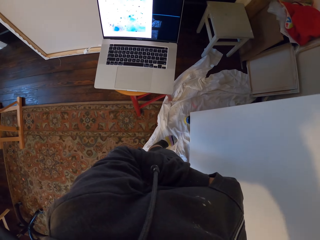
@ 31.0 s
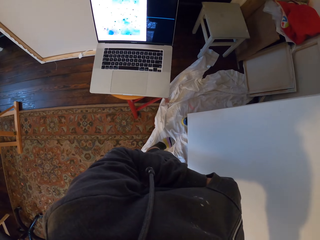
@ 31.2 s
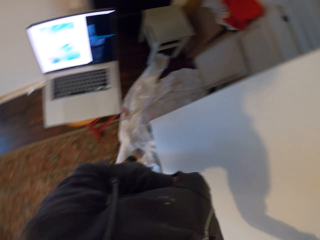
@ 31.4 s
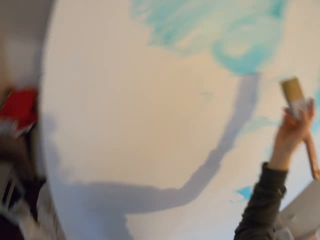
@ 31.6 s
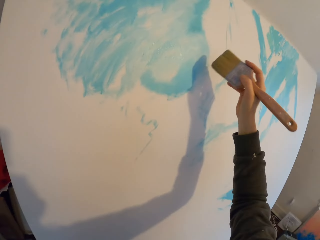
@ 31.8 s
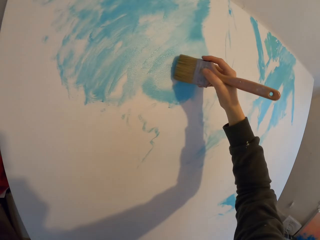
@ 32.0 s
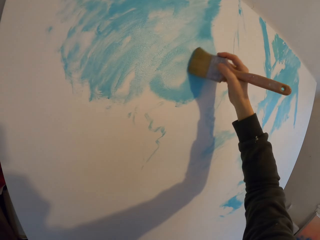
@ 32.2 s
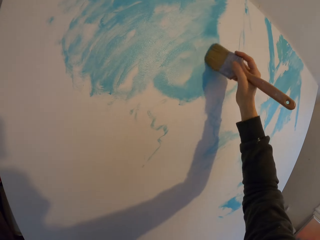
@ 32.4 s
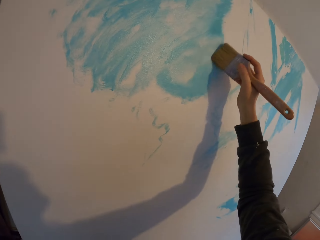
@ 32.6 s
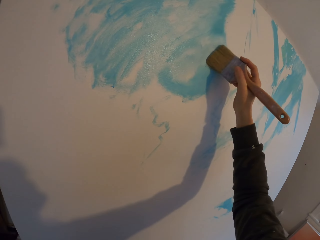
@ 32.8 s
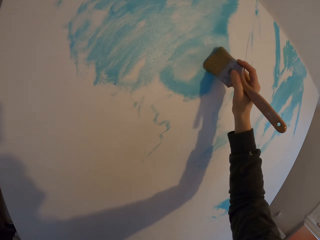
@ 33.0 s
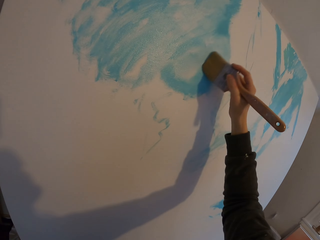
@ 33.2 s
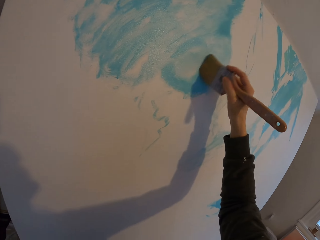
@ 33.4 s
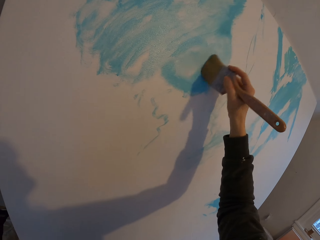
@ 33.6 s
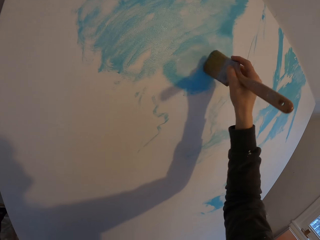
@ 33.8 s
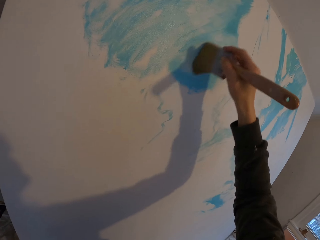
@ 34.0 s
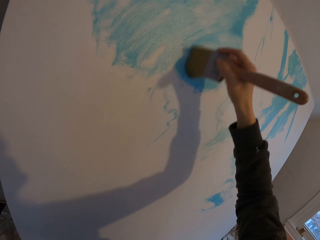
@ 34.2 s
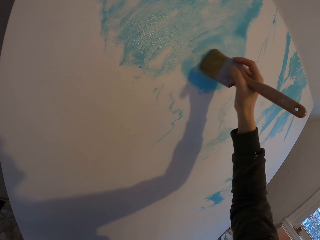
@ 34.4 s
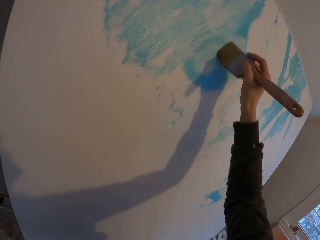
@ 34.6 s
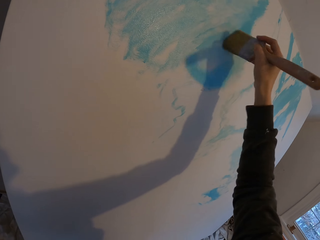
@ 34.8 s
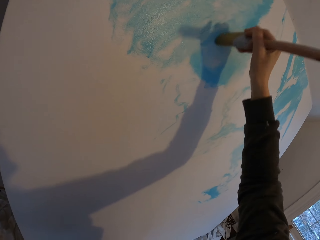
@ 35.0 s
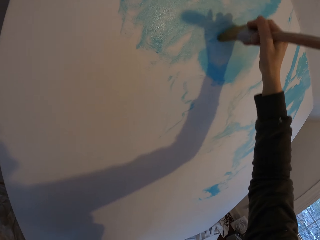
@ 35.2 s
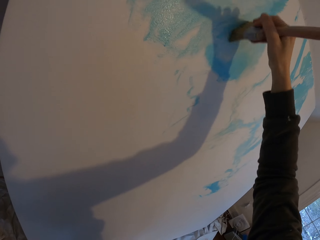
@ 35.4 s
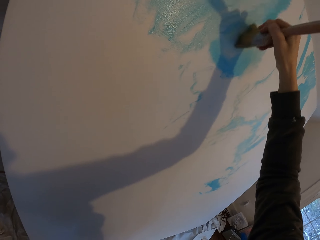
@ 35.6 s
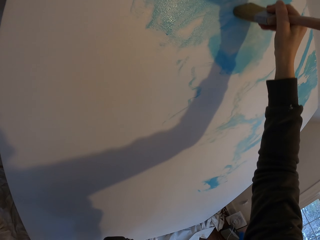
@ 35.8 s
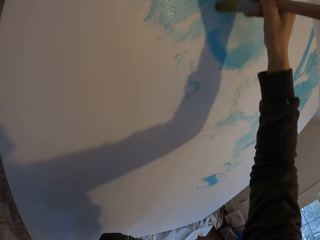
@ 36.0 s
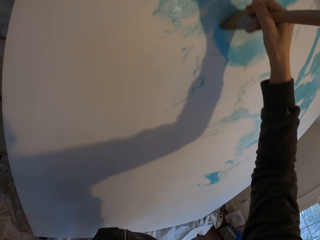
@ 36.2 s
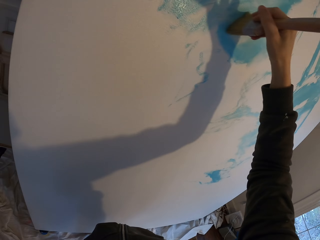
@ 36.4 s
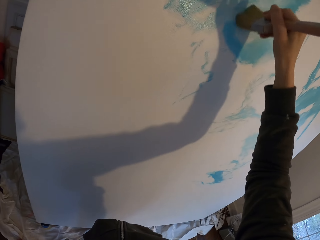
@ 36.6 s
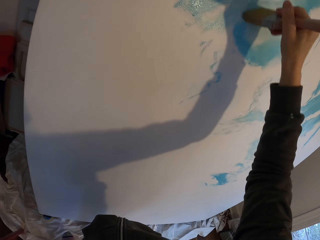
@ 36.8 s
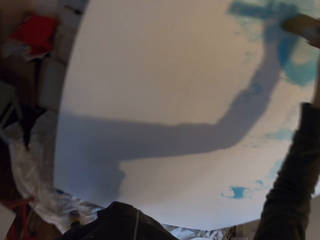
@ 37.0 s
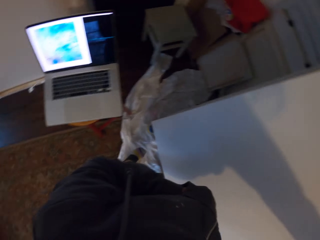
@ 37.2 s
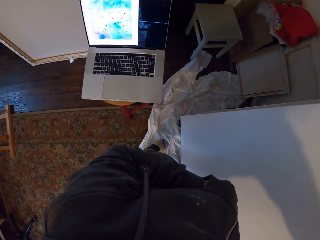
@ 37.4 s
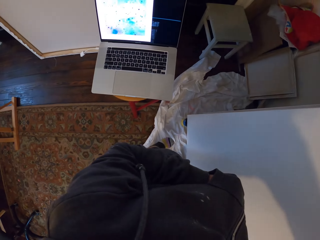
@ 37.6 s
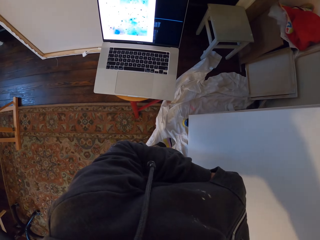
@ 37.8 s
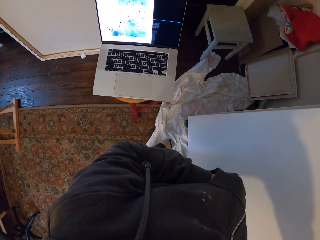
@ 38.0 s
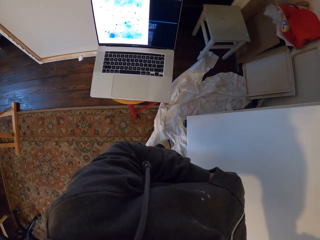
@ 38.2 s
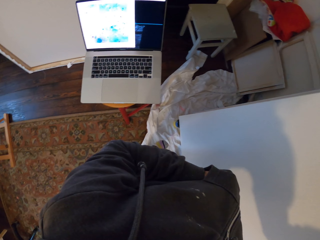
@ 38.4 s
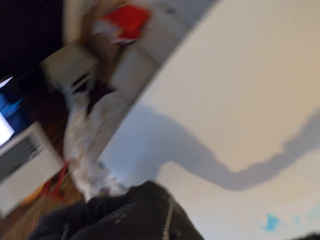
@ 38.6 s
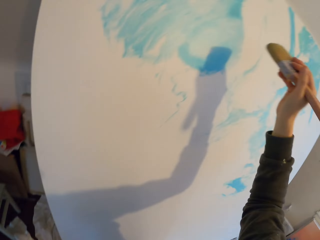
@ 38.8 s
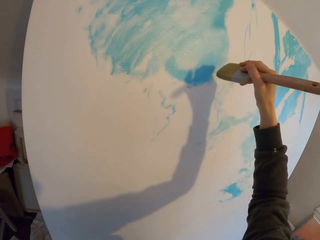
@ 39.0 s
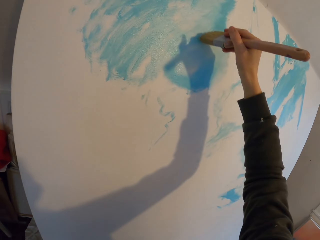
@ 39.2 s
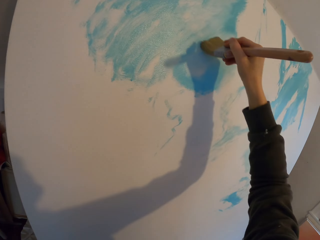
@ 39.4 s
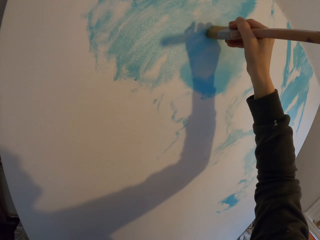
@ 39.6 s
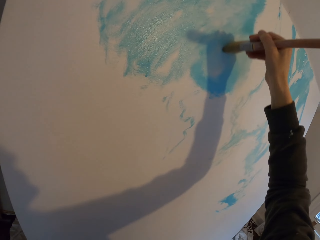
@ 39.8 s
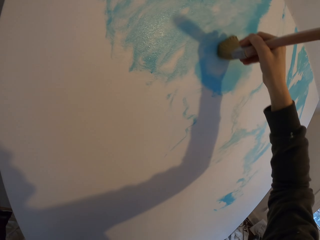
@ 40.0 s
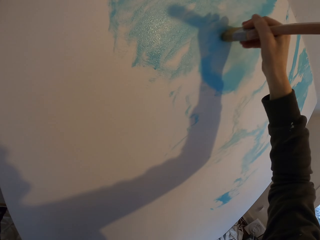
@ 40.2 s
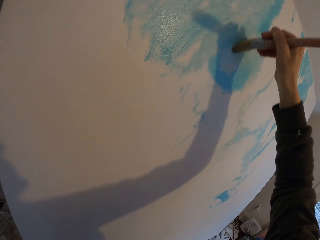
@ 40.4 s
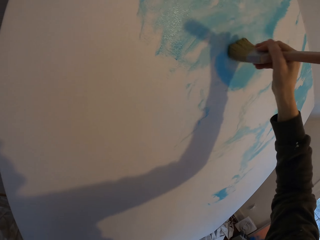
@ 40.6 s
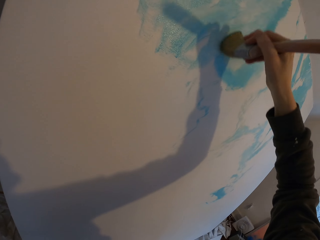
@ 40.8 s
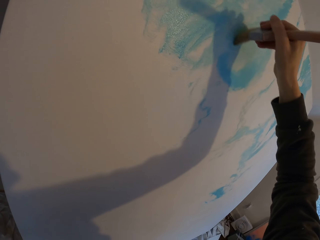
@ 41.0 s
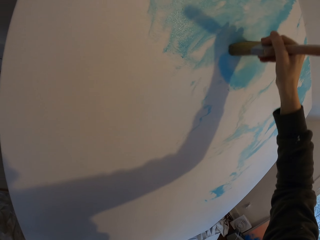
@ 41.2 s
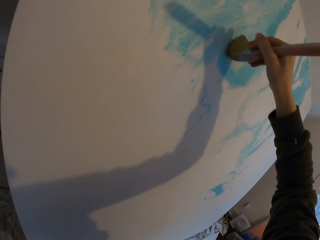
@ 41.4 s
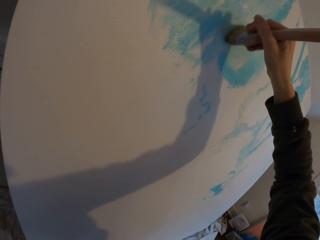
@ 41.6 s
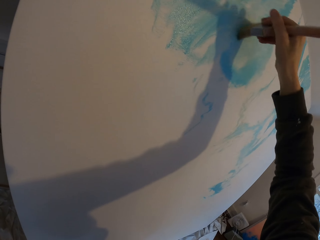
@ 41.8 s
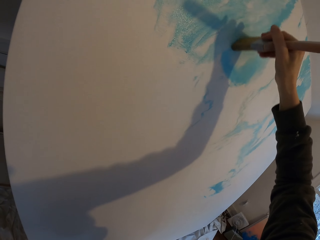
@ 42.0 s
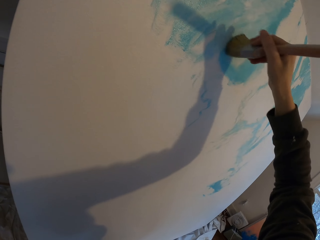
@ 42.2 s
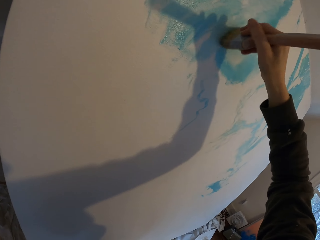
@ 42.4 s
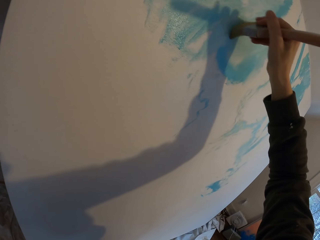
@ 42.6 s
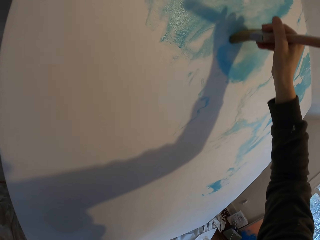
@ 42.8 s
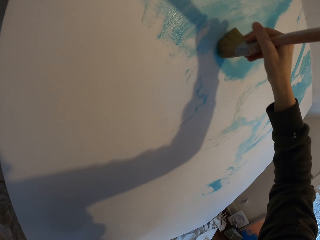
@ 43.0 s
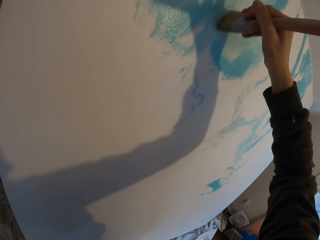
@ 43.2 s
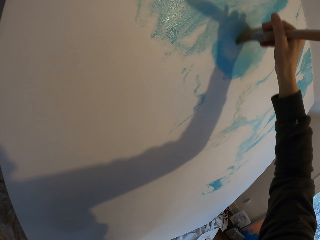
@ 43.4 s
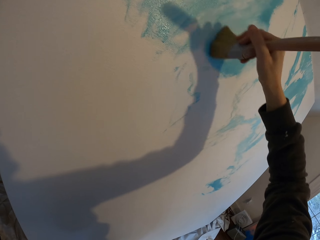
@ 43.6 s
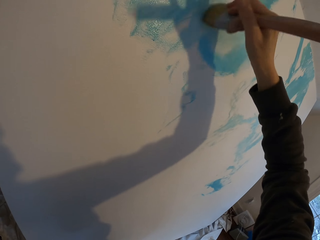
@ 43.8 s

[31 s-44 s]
The camera wearer paints the board. They look at the laptop. They paint the board.

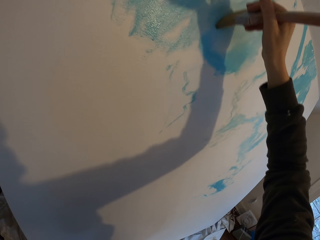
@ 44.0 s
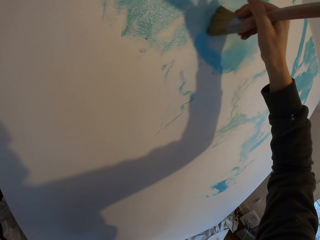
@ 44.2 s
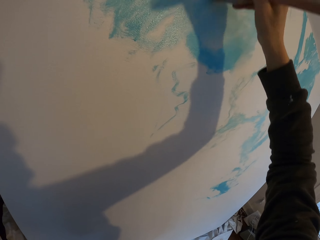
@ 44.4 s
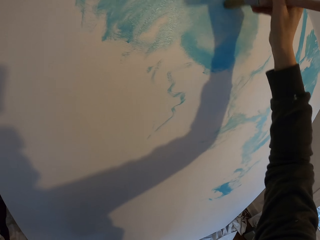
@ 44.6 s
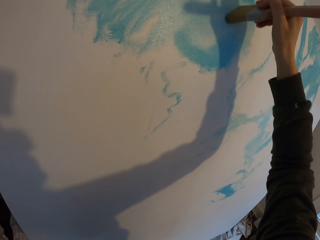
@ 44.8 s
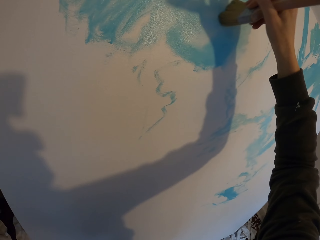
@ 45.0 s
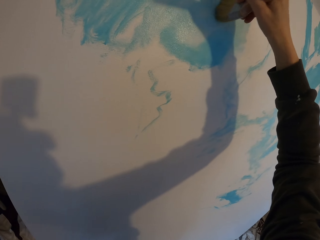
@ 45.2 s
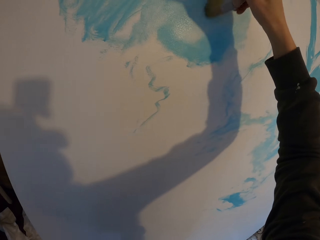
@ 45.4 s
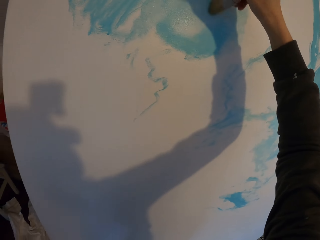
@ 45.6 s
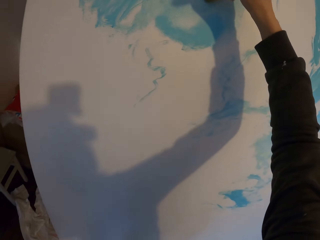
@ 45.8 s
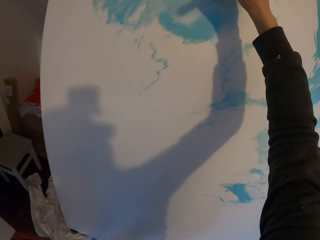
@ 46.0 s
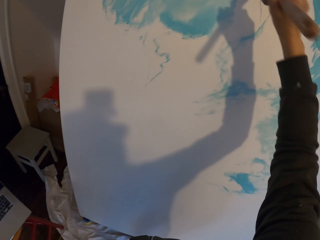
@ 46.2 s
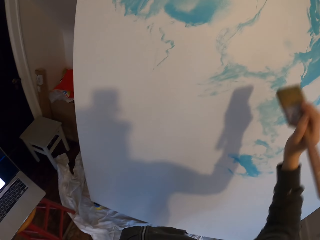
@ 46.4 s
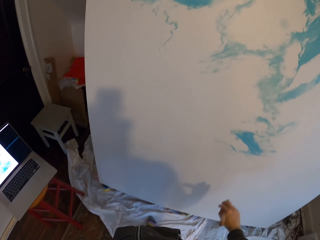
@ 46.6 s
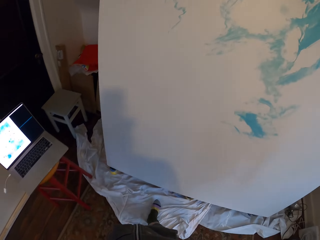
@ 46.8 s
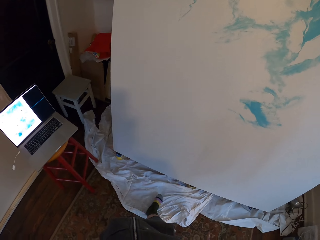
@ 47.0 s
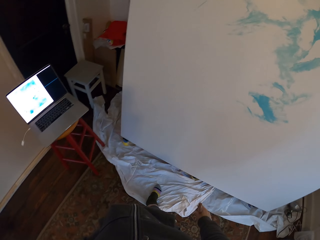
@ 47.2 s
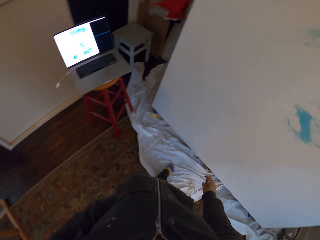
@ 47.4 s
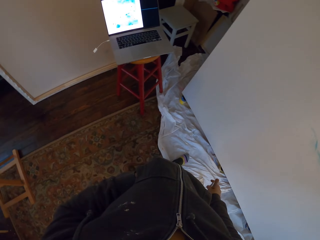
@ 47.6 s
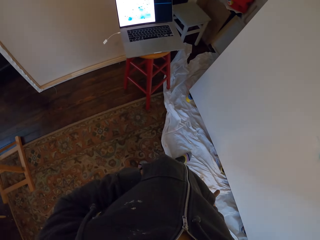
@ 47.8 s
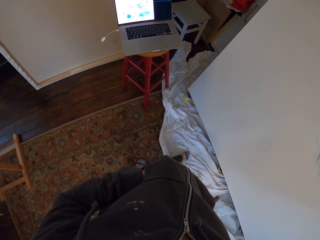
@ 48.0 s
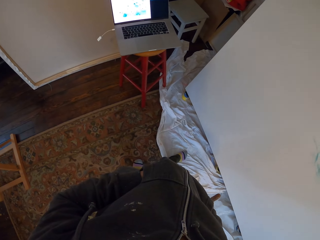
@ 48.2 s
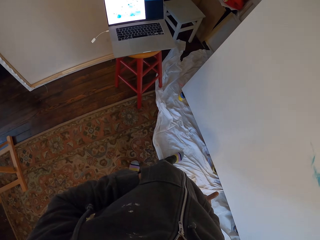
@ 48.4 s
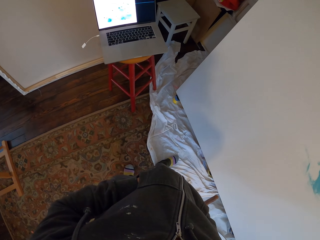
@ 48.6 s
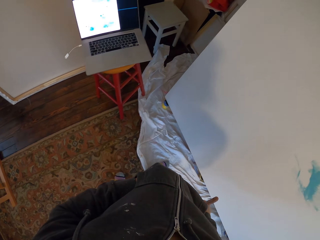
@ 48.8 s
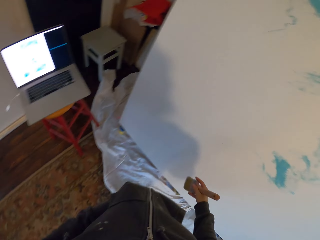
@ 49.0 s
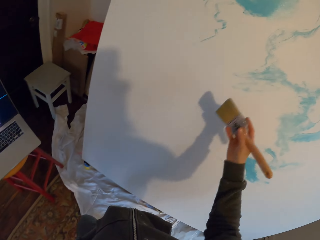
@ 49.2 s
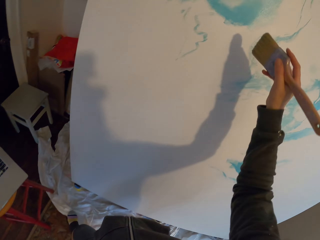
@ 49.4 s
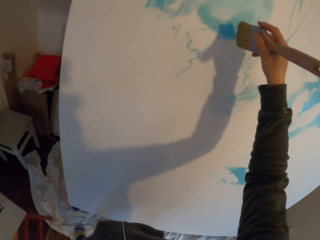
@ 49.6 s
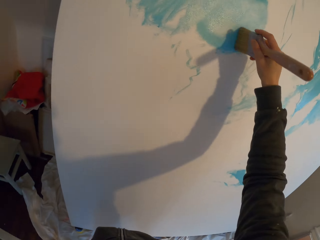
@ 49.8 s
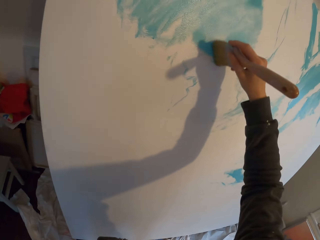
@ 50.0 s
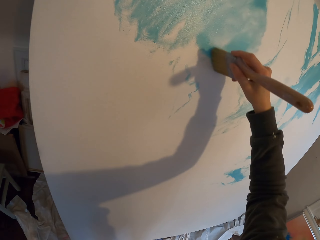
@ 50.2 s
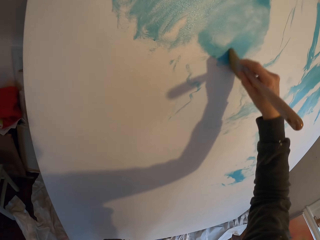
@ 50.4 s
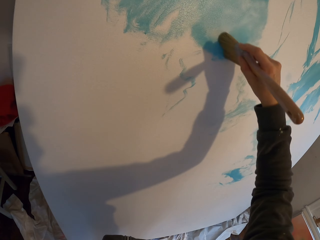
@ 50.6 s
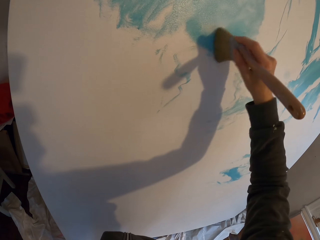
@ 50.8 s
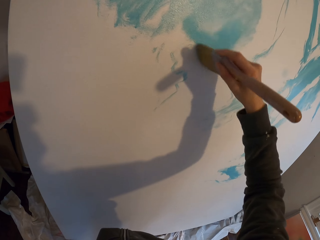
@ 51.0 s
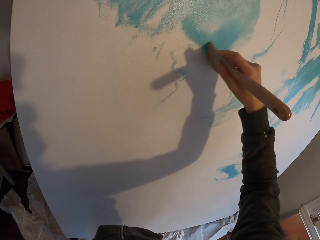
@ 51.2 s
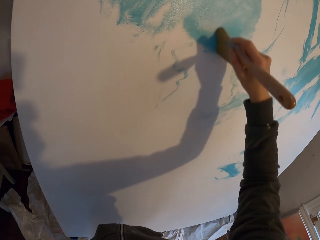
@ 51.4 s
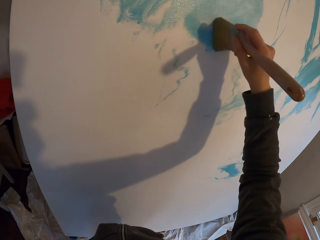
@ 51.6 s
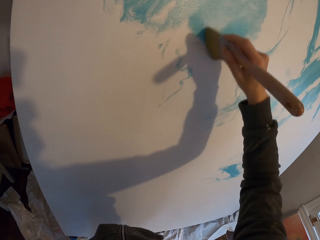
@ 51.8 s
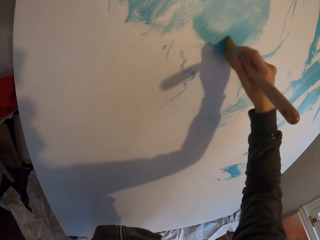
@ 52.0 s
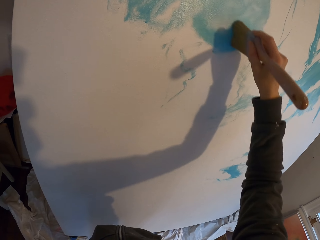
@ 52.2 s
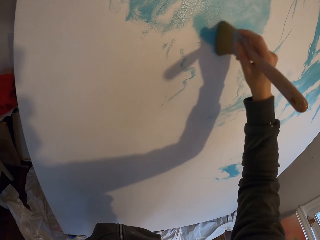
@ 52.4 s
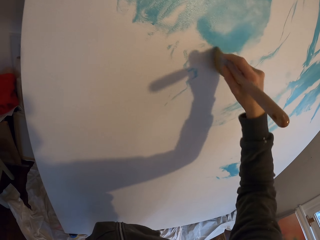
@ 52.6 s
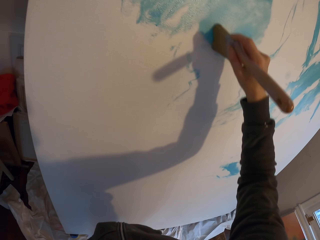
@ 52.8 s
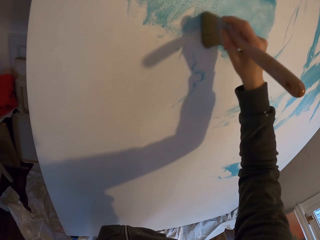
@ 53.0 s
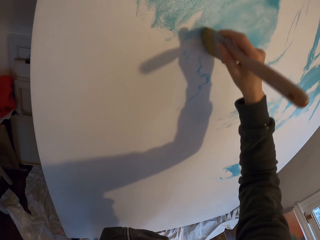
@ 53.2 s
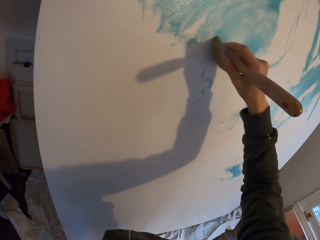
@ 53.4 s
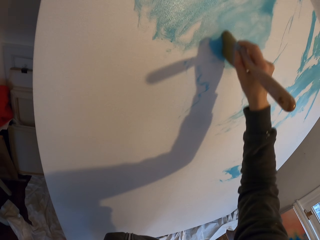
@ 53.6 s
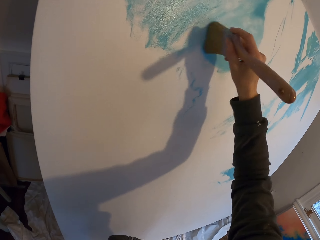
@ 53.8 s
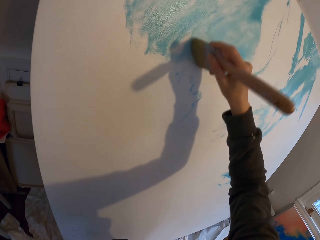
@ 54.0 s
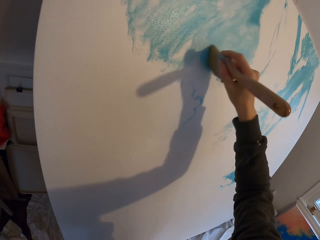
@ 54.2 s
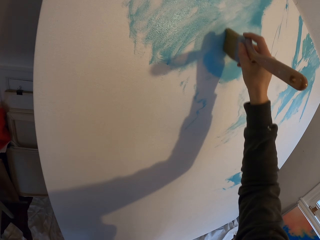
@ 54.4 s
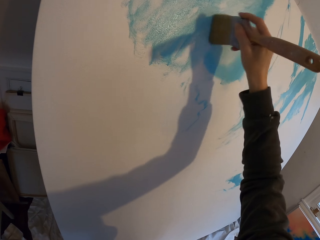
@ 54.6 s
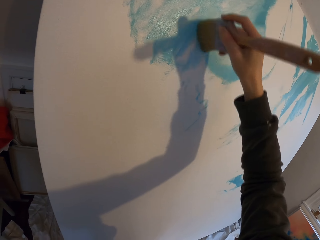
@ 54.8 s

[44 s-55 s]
The camera wearer looks at the laptop. They paint the board.
